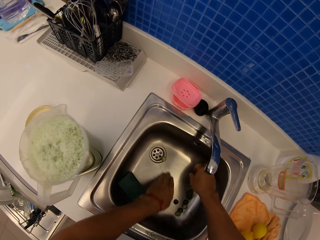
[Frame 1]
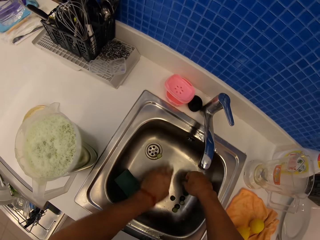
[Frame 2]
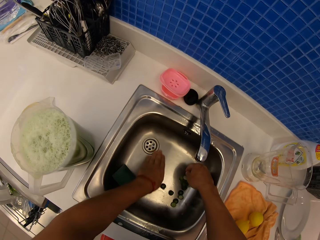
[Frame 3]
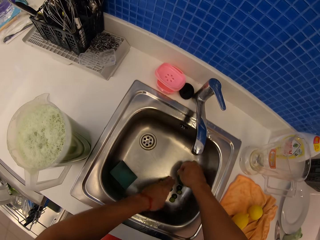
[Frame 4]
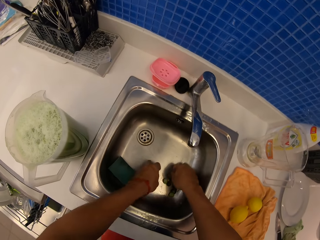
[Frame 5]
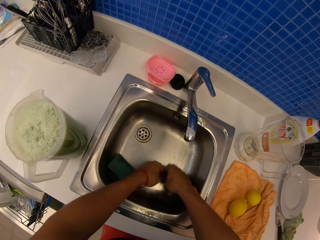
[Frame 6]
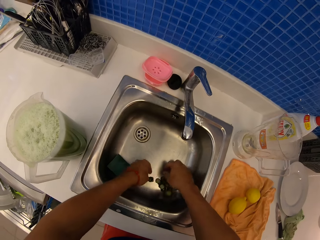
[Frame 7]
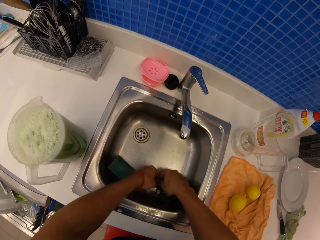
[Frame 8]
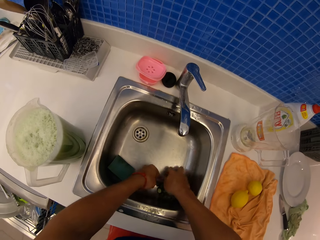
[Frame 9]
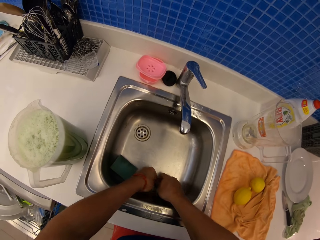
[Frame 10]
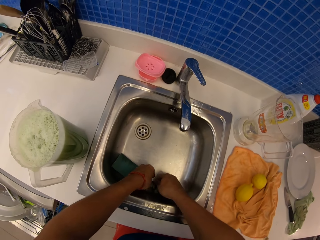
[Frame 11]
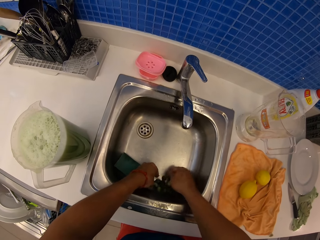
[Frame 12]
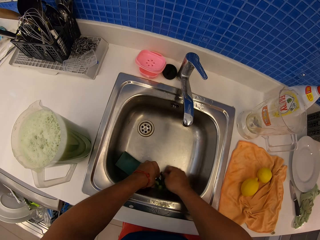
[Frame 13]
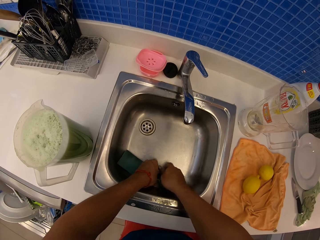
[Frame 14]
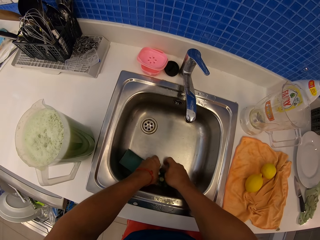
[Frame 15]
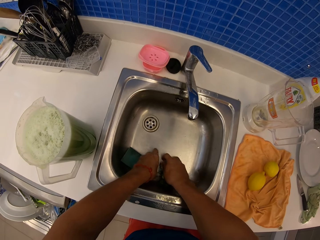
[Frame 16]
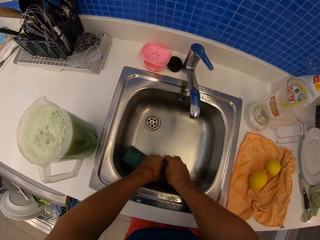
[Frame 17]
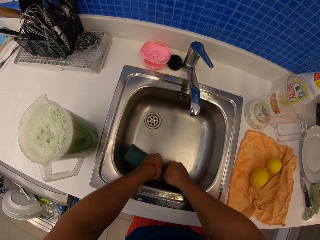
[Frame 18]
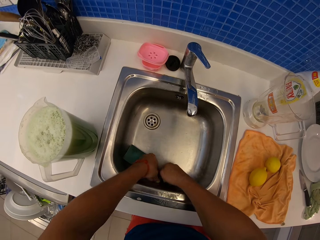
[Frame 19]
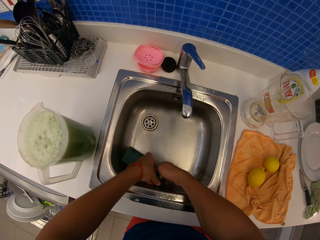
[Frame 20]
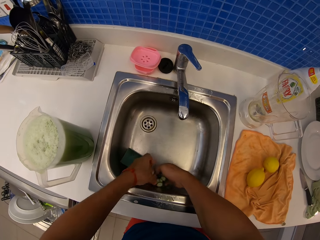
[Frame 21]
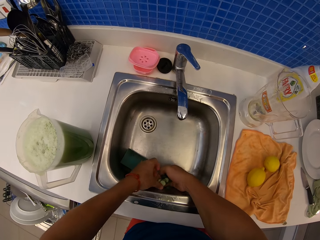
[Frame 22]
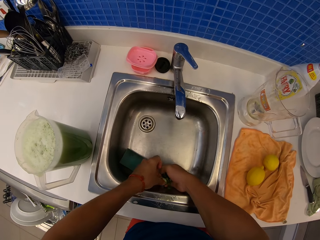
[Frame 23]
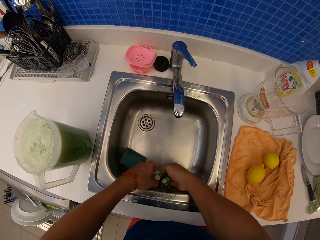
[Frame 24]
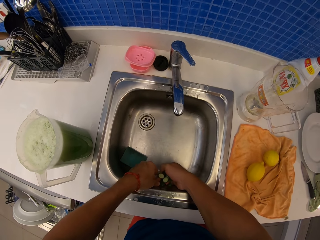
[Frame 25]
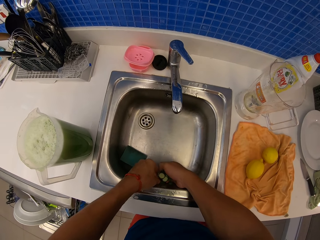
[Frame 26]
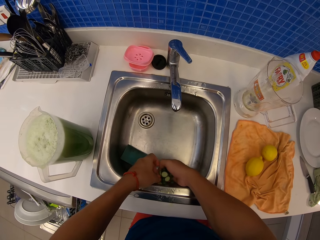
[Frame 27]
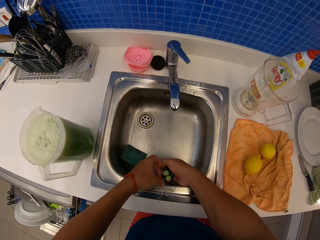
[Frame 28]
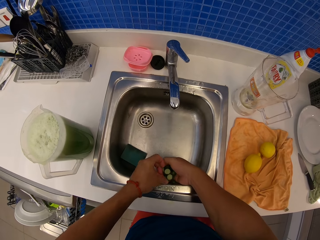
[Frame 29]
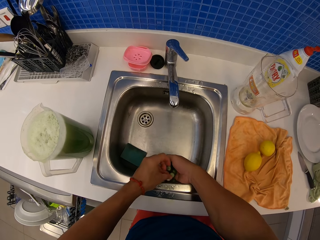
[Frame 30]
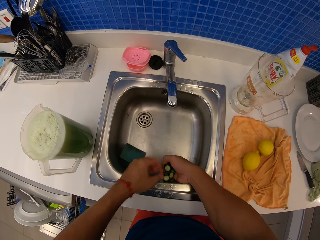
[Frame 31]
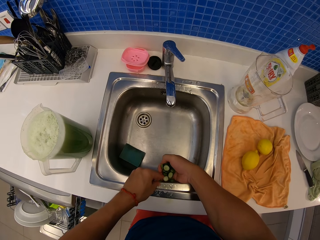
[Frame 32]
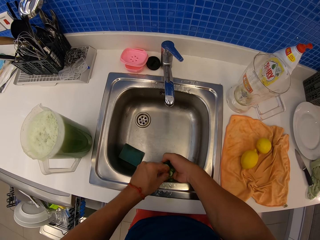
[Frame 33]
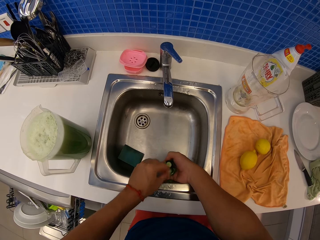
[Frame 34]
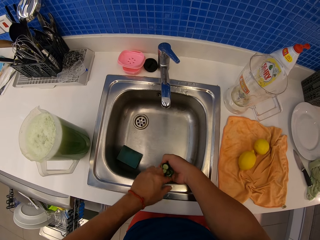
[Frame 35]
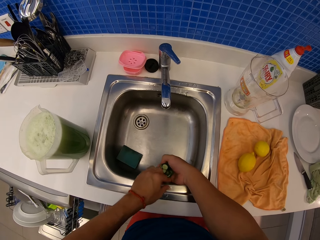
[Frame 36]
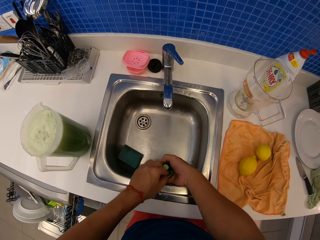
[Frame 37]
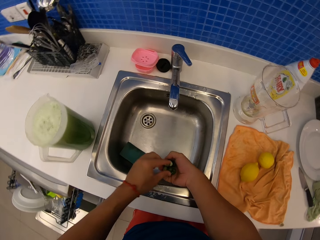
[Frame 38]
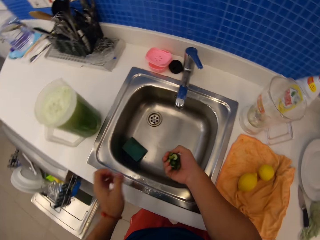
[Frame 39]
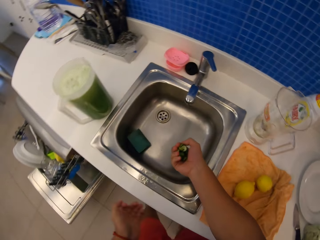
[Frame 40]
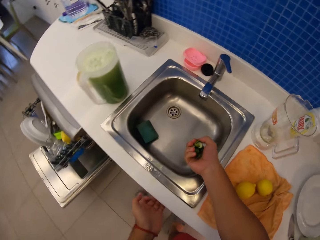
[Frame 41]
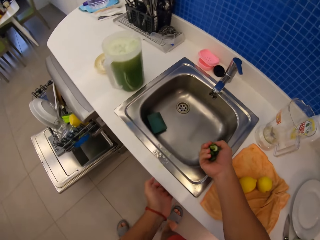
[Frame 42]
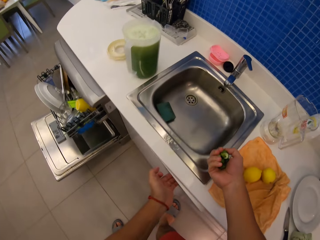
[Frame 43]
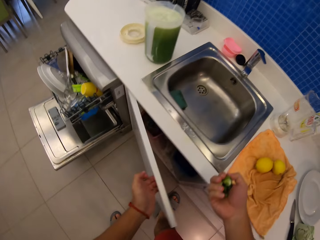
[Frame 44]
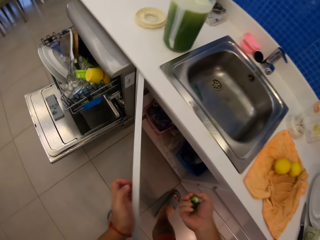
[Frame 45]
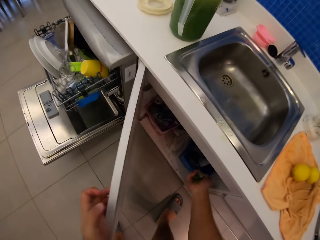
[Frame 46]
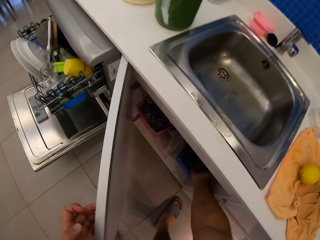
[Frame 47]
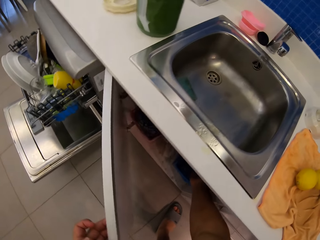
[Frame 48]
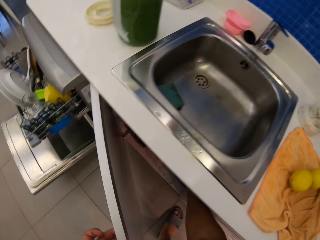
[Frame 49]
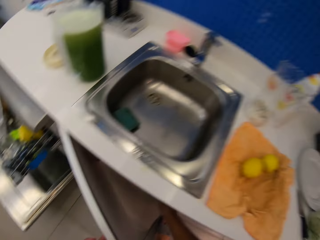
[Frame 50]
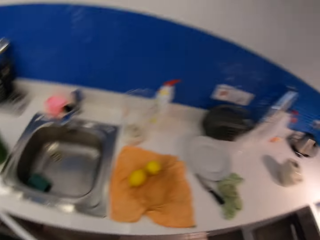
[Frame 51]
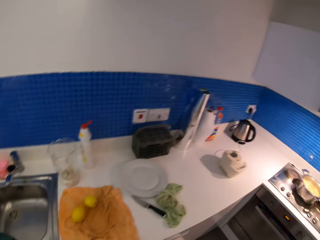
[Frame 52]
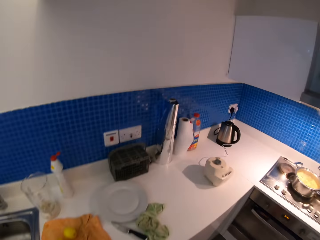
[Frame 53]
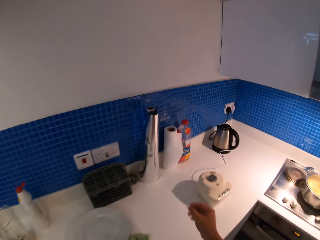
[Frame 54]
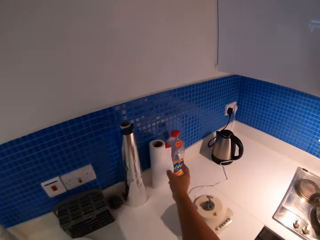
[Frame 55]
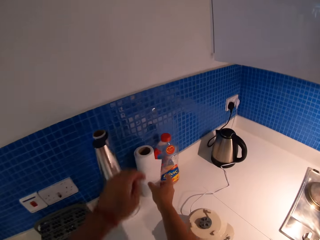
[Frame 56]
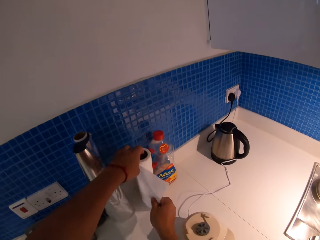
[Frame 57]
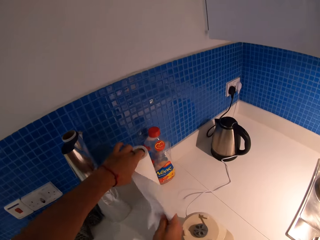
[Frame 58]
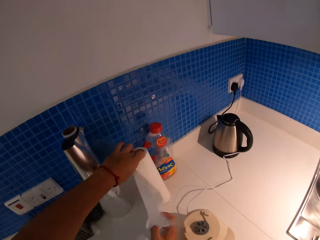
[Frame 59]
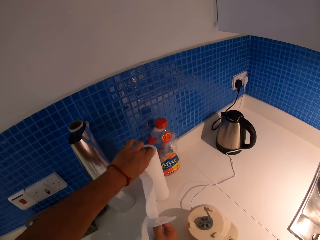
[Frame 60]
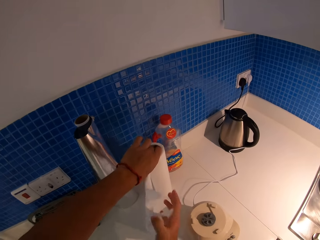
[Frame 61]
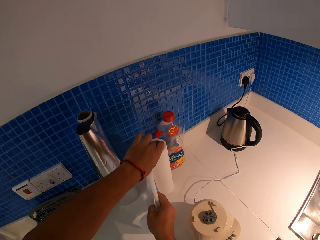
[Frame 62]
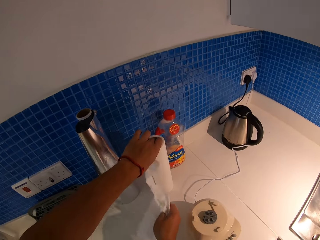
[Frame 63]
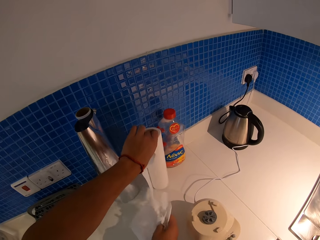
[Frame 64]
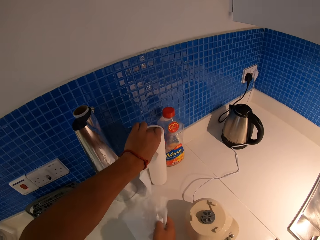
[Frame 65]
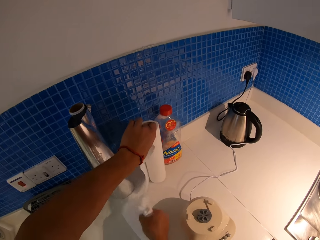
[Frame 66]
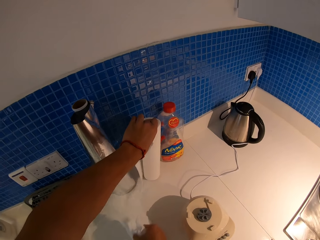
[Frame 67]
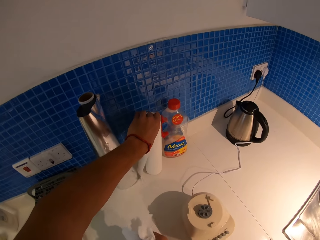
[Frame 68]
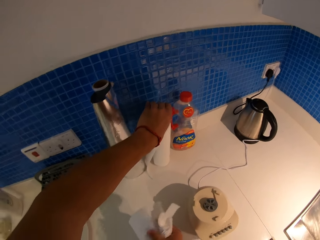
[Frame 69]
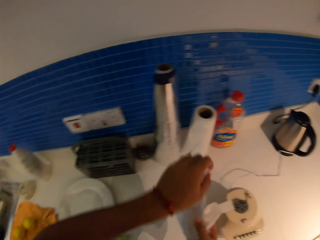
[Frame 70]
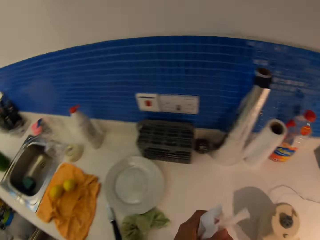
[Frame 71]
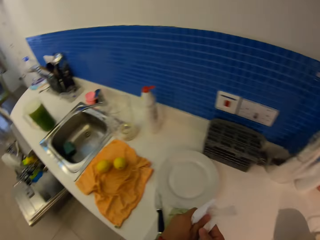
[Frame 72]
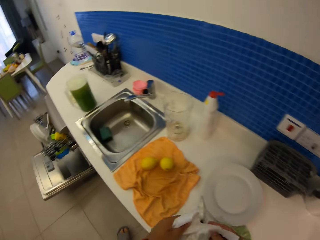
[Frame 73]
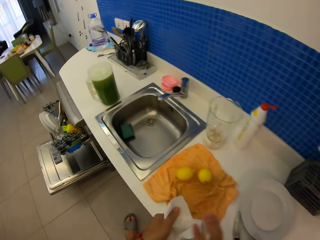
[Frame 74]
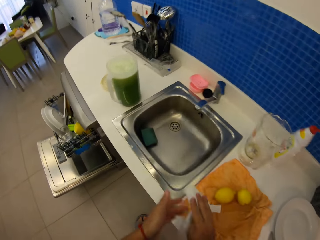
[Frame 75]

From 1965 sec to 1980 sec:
The camera wearer scoops something in the sink with her hands. She pushes something and picks something. She opens the kitchen cabinet with her left hand. She puts something in the dustbin. She walks on the floor. She cuts the paper towel on the countertop.

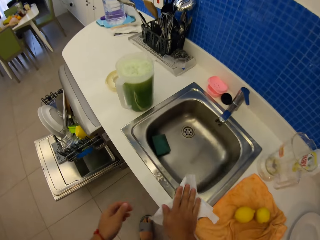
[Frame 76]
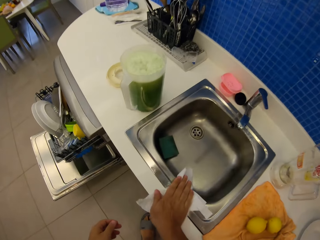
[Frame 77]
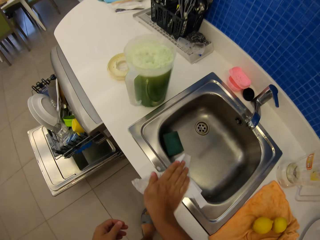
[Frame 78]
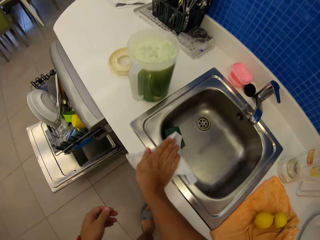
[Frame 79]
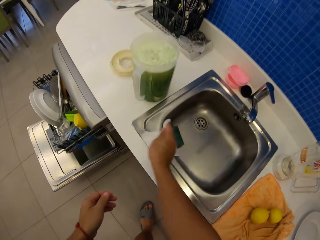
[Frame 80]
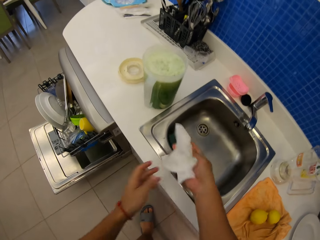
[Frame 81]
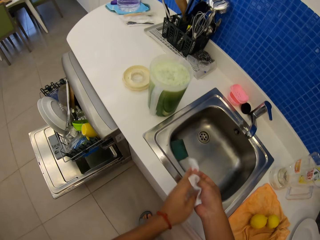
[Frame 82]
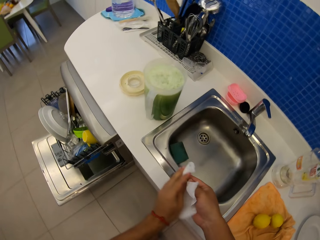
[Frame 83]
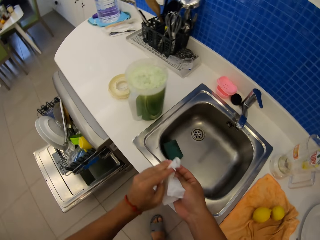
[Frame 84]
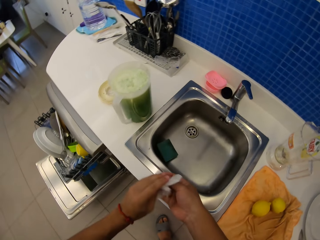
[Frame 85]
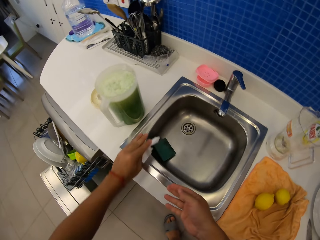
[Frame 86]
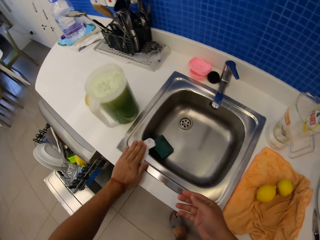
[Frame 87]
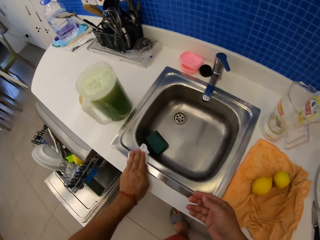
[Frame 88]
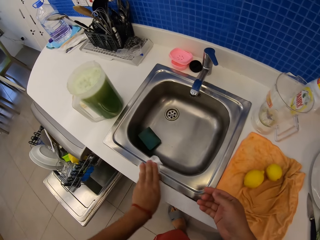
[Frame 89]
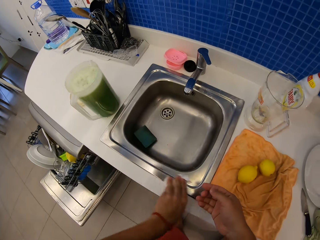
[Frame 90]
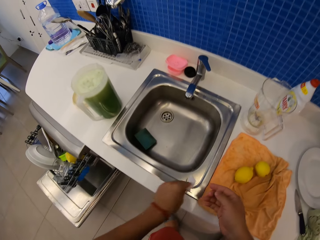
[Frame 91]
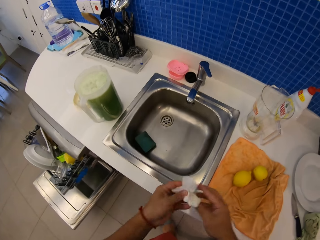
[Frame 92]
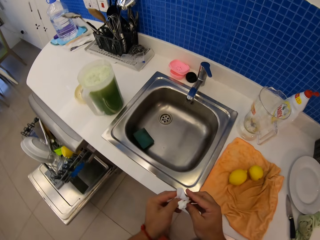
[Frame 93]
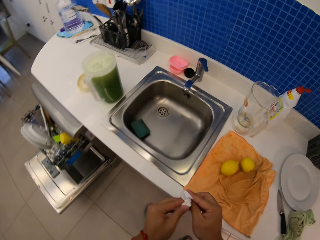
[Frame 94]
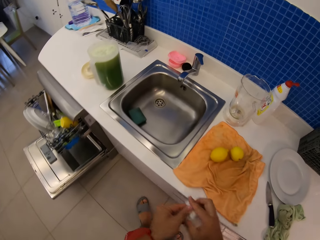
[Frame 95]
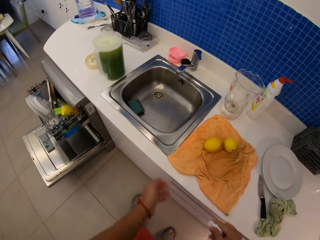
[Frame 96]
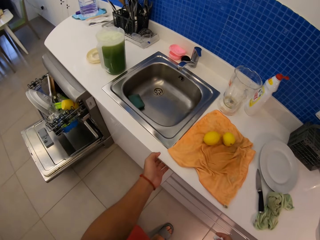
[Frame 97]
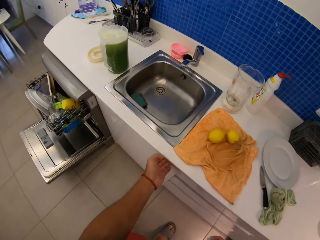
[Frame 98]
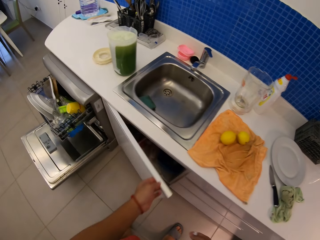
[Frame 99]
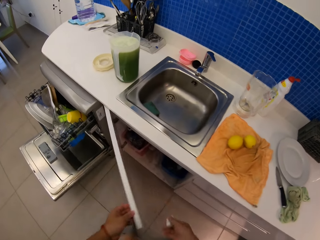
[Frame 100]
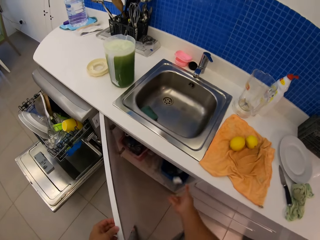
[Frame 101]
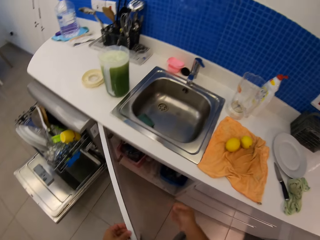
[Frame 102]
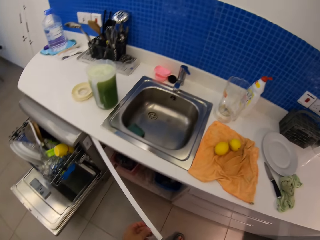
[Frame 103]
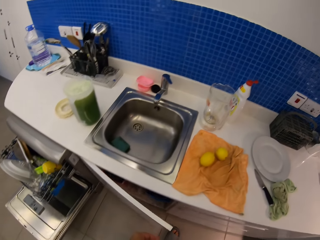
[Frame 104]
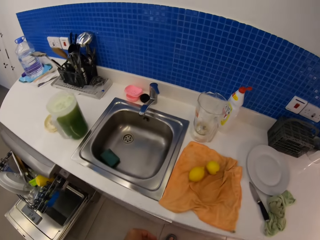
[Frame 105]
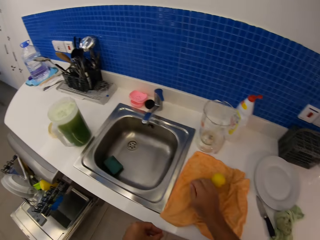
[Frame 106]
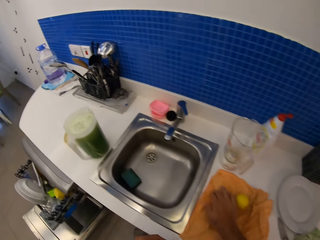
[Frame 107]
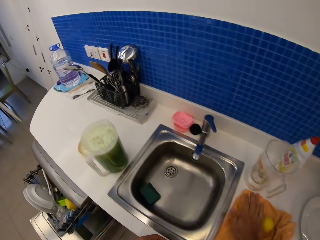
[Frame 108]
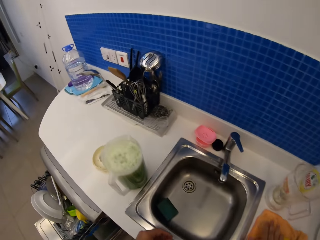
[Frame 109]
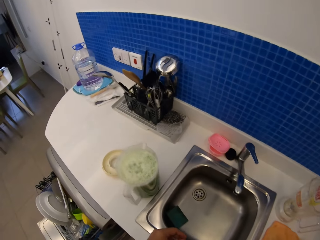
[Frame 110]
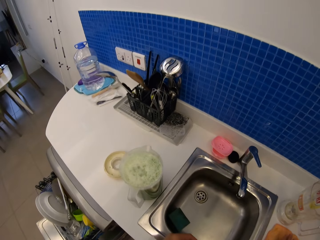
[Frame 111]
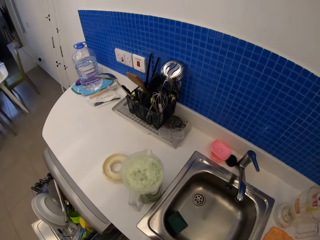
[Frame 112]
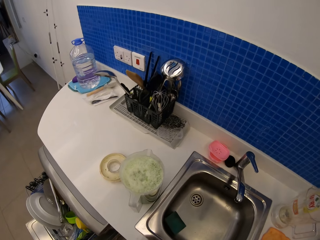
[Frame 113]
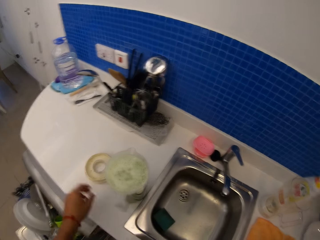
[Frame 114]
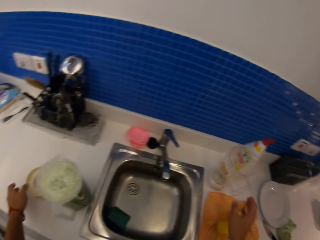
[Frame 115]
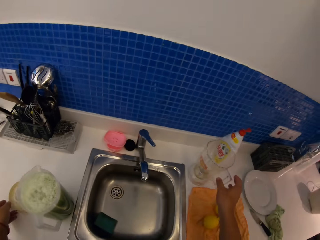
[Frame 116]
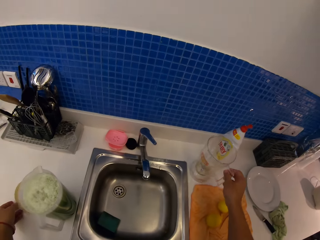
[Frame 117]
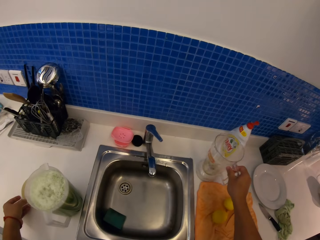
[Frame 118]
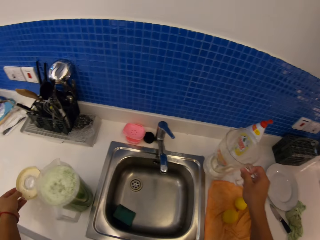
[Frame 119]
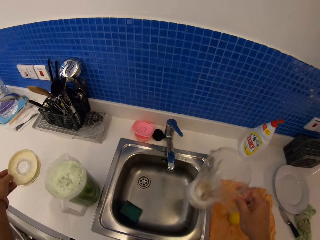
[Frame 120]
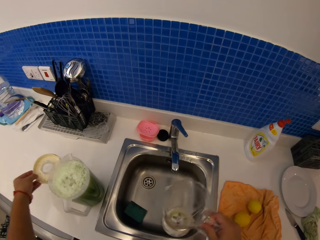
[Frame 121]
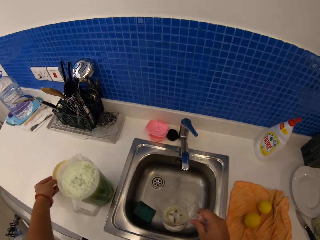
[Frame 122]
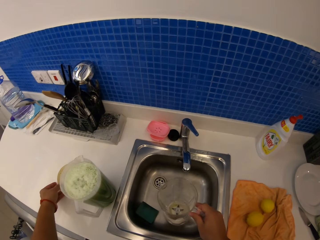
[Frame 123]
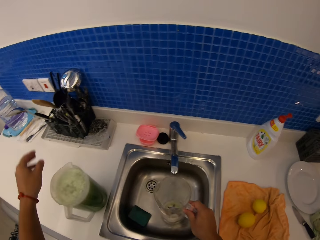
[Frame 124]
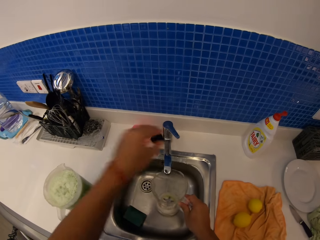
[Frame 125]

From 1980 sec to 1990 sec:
The camera wearer wipes the kitchen sink with the paper towel. She folds the paper towel. She wipes the kitchen sink with the paper towel again. She folds the paper towel again. She opens the kitchen cabinet with her left hand. She throws the paper towel in the dustbin. She closes the cabinet. She rolls the lemons on the kitchen towel on the countertop. She picks a jug on the countertop. She picks a lid.
